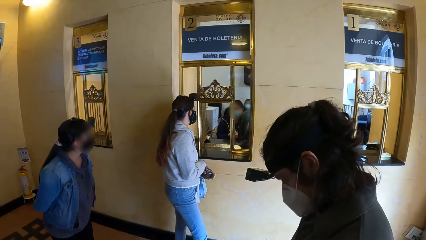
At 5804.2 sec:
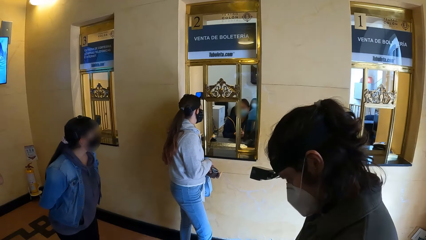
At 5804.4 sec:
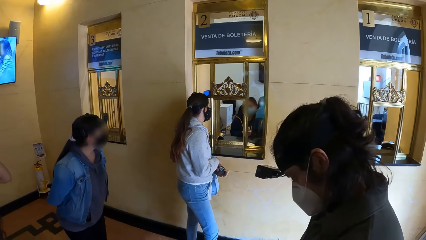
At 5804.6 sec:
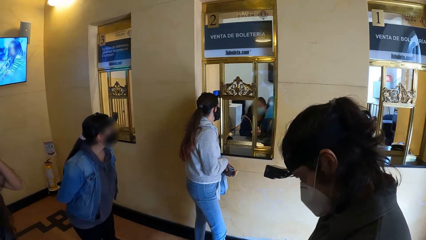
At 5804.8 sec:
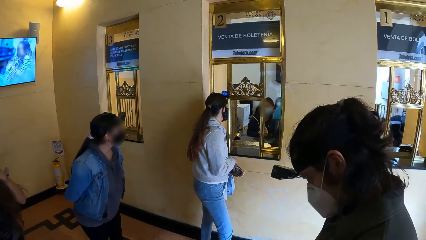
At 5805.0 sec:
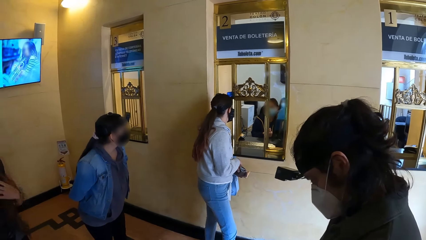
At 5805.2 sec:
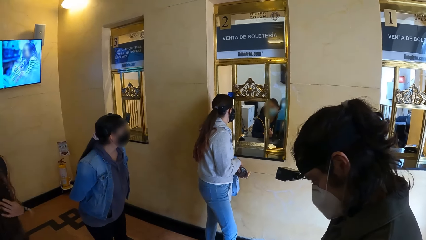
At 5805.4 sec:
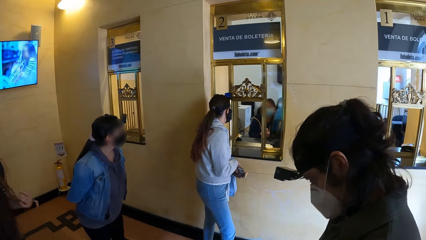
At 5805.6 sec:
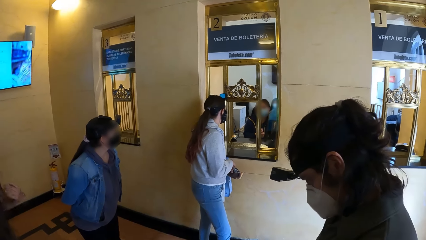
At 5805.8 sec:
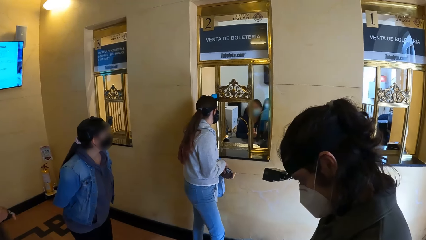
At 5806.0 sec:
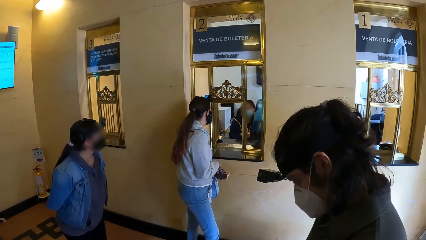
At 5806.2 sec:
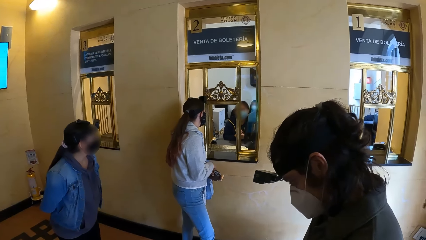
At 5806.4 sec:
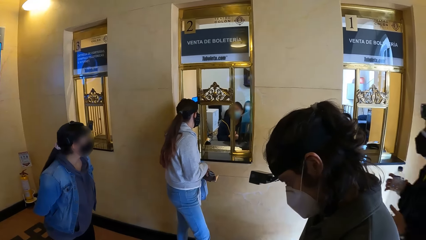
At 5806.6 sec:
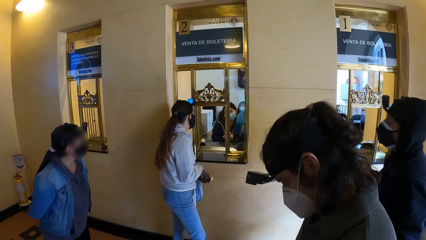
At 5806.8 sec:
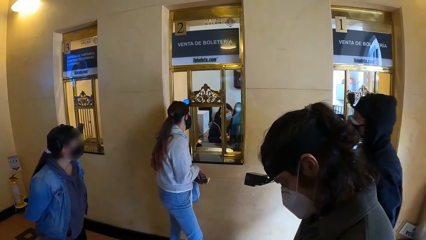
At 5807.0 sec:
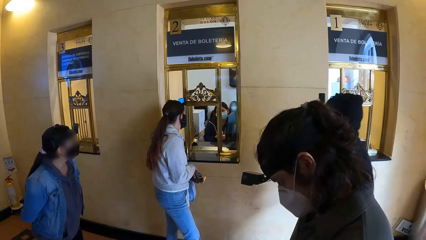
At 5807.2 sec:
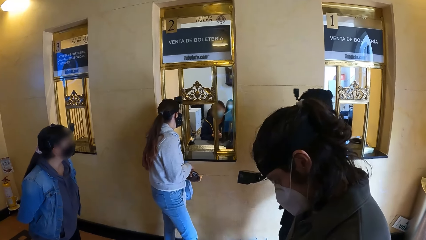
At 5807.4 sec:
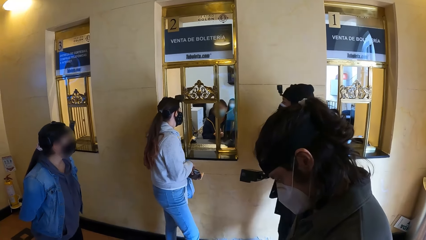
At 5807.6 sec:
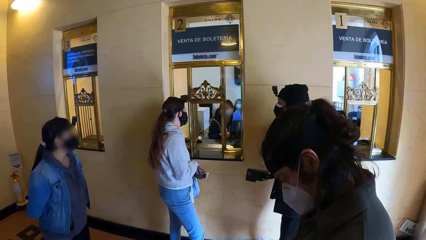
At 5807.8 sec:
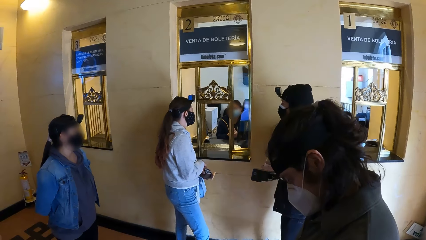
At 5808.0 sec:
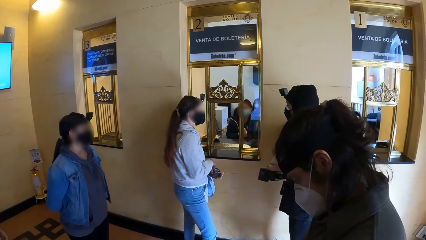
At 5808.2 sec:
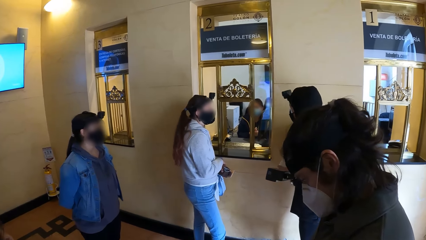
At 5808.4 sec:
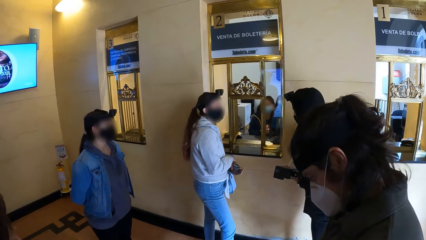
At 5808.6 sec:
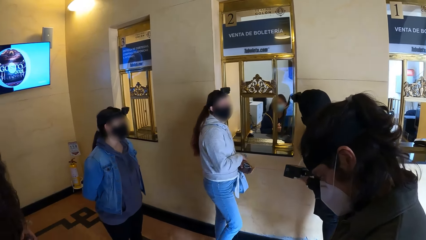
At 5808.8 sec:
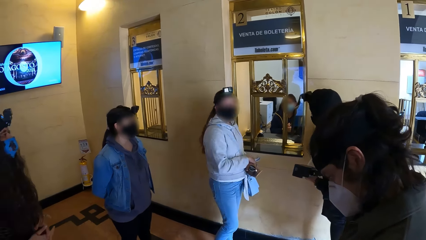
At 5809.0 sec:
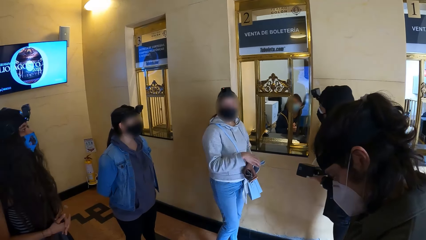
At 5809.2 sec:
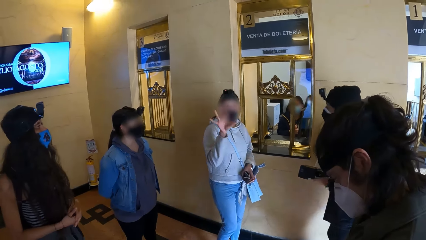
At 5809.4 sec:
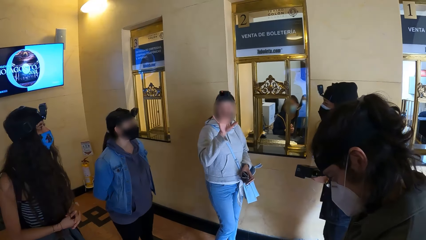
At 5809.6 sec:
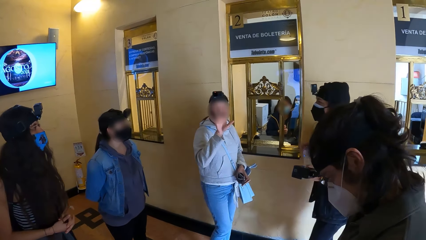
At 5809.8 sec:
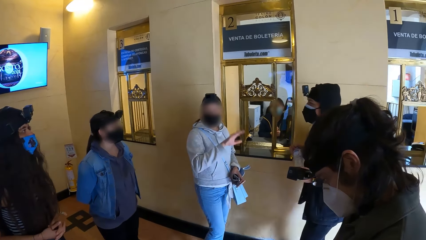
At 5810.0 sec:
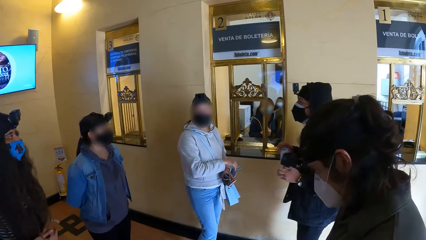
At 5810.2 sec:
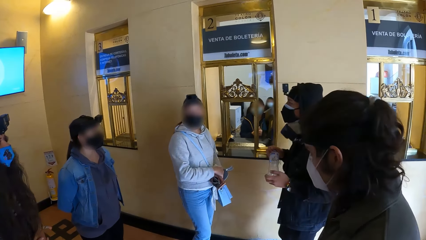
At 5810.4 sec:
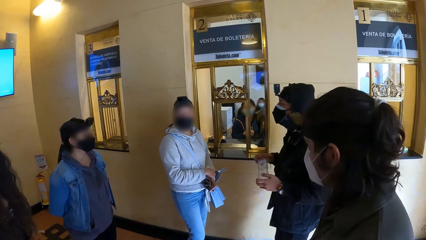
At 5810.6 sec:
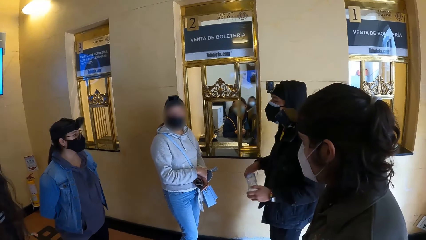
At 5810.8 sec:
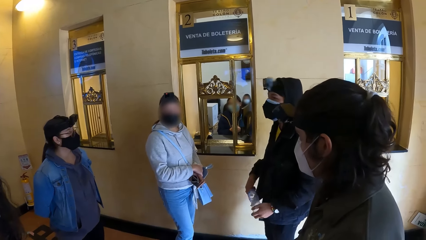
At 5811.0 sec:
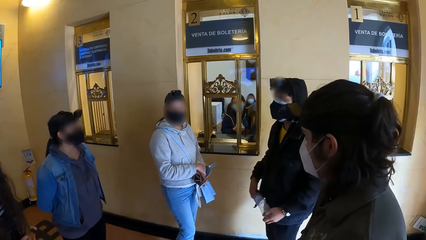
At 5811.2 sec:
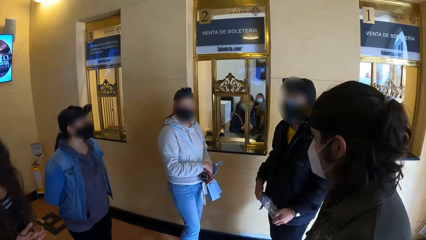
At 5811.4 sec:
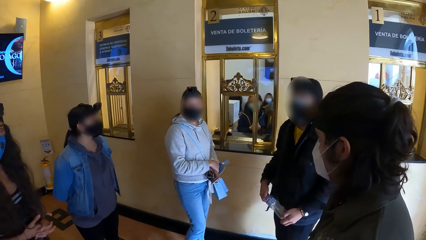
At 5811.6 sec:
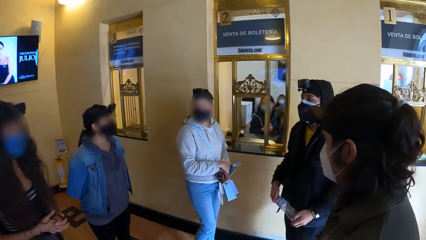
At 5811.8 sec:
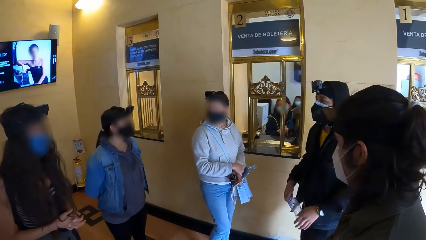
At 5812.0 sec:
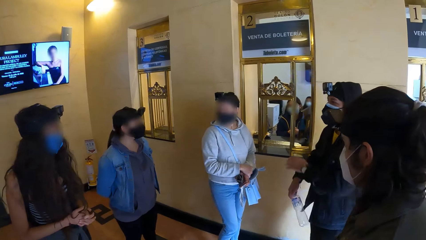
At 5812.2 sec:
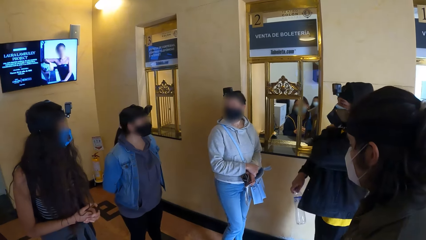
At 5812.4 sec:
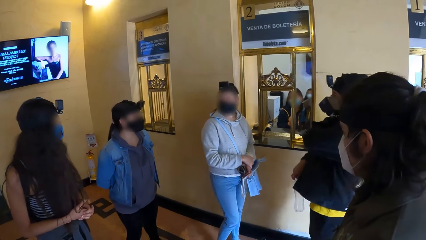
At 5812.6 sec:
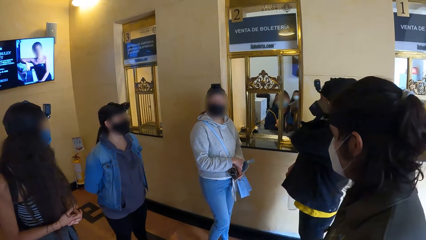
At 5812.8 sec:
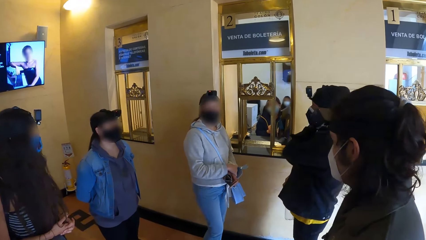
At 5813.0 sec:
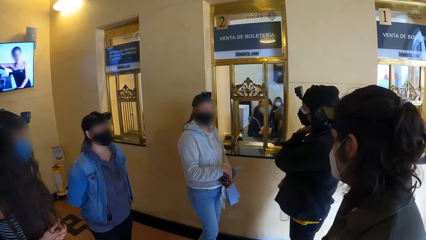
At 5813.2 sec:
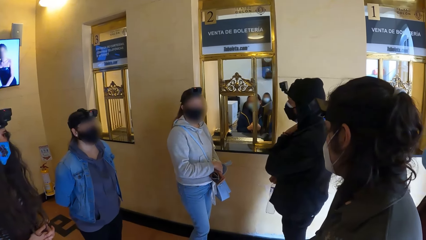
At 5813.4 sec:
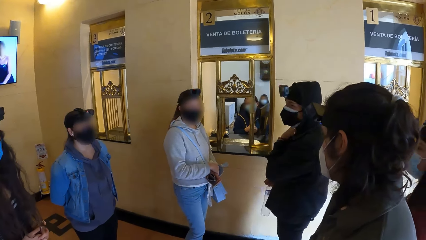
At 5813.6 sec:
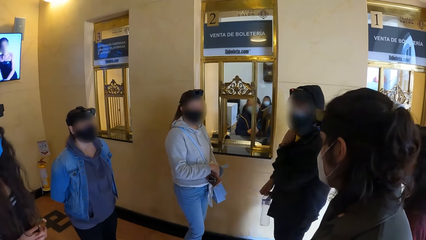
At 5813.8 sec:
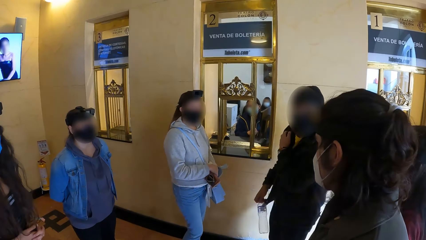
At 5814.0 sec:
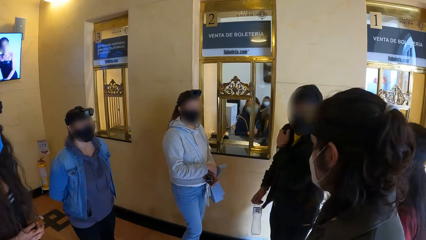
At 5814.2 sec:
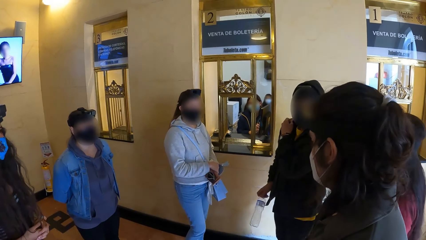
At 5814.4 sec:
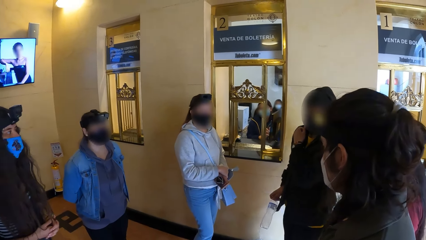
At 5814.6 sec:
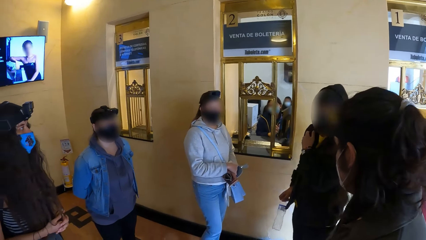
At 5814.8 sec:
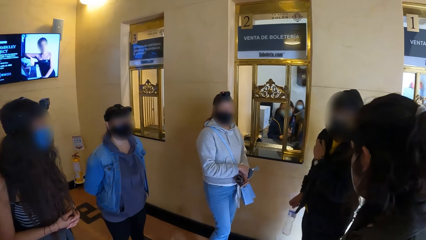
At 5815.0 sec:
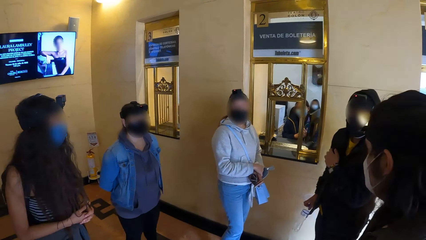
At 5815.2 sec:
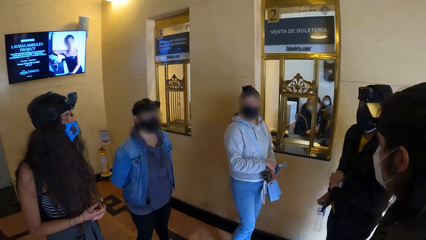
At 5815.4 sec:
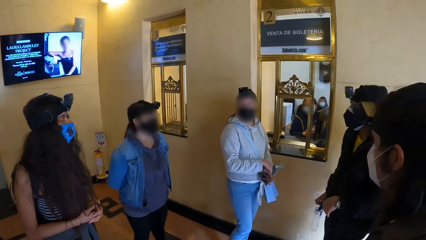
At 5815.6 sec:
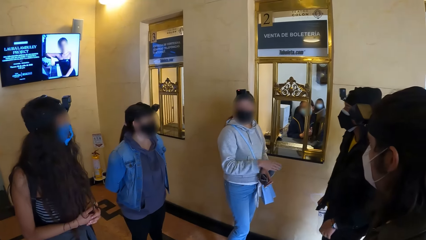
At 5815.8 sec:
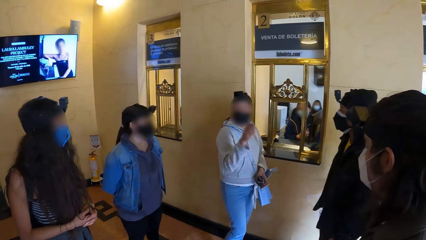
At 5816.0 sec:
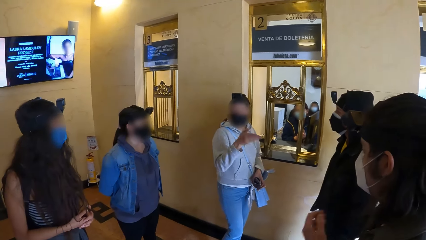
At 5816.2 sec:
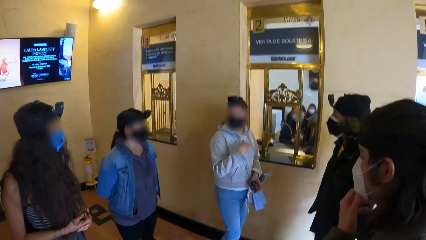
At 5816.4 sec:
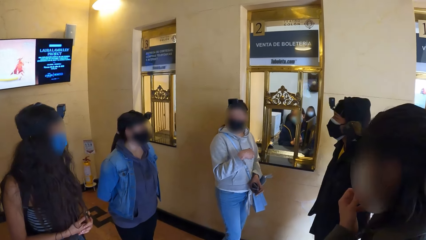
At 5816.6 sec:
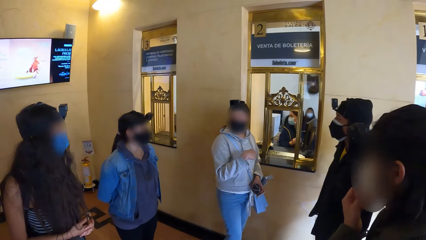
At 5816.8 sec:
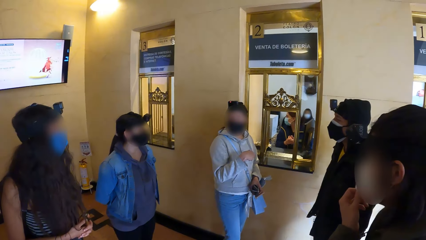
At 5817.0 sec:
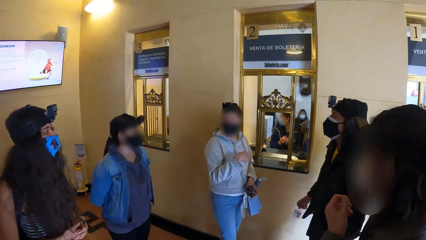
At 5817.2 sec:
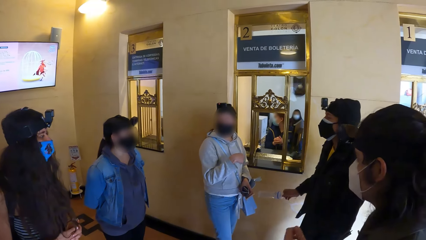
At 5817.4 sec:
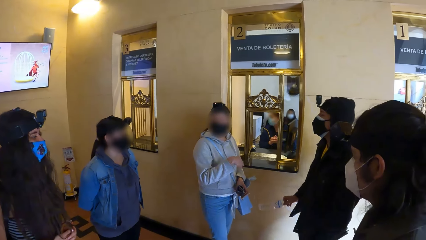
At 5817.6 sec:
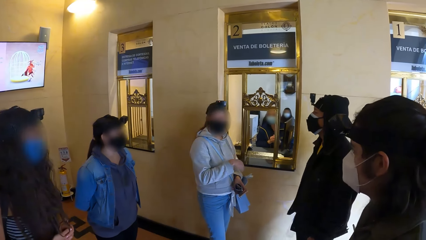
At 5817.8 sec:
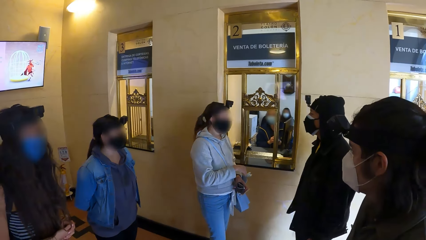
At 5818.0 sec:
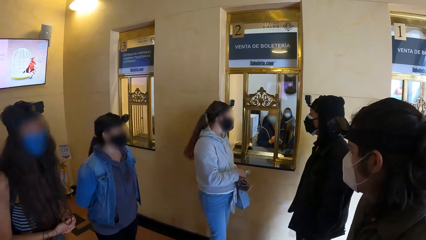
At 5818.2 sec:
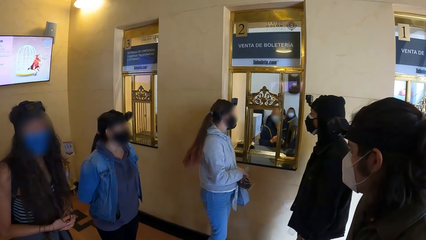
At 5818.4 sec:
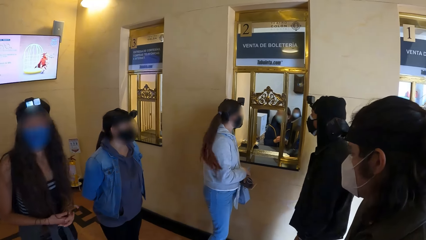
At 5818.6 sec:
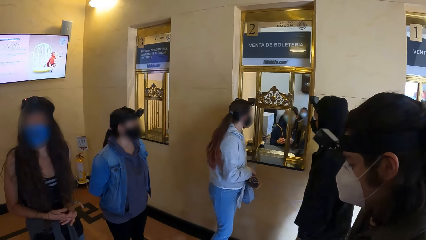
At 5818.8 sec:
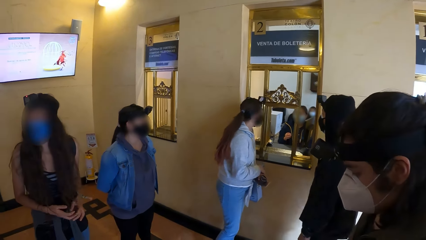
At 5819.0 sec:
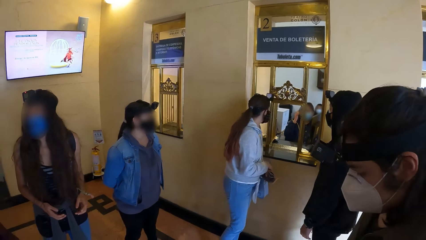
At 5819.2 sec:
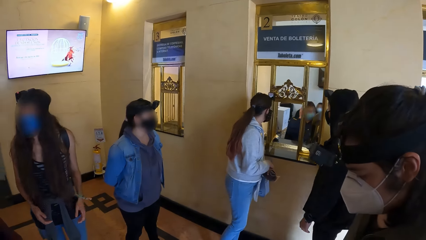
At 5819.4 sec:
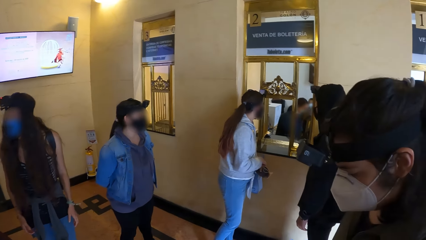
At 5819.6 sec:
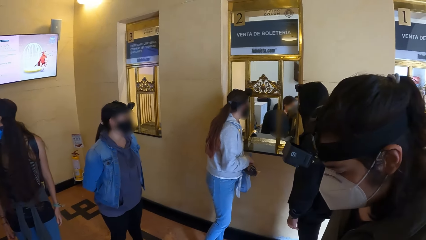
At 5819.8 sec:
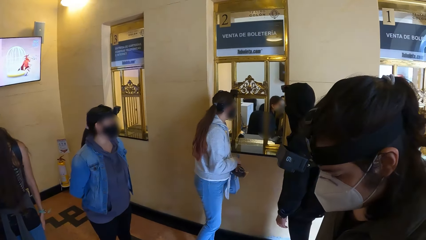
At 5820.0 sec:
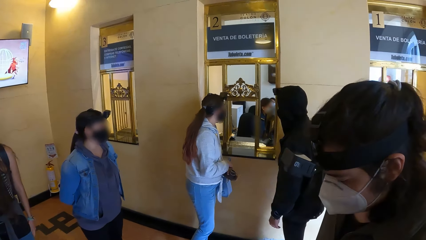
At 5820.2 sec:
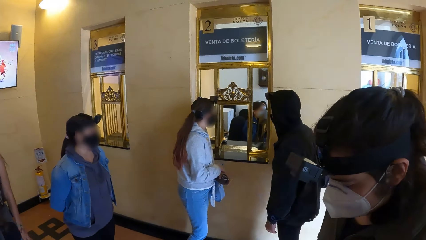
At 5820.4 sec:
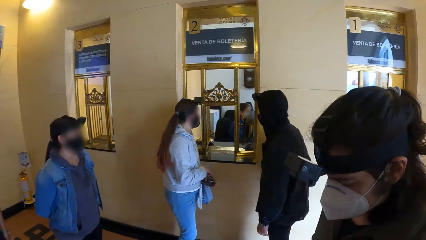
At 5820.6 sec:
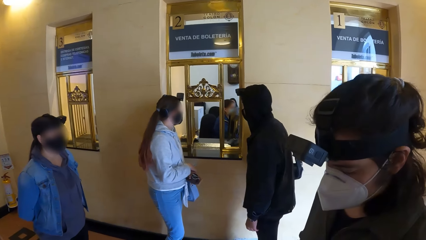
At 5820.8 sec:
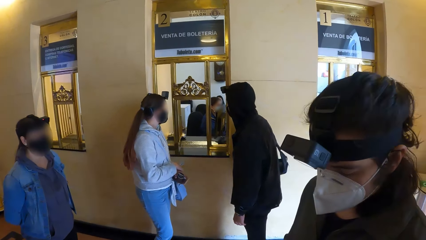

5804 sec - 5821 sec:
A man walks towards a woman. The woman interacts with the camera wearer and a group of people. A lady waves at the camera wearer. The man holds the plastic bottle with both hands. The man holds the plastic bottle with his right hand. Another man adjusts the facemask on his face with his left hand. The lady gestures with the hand.
